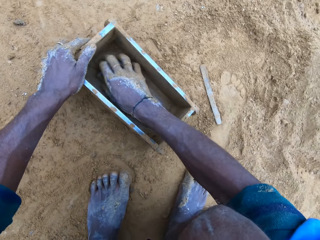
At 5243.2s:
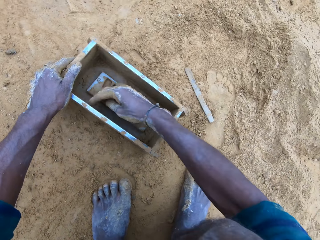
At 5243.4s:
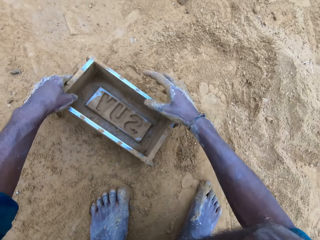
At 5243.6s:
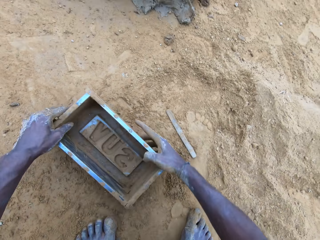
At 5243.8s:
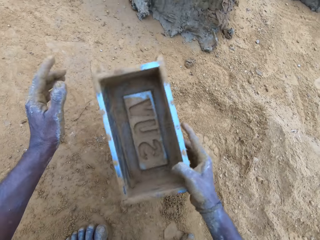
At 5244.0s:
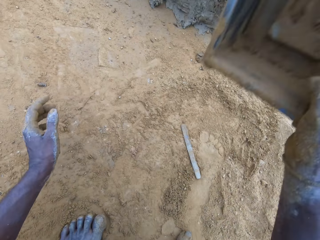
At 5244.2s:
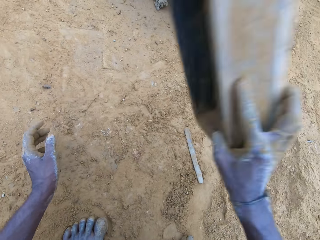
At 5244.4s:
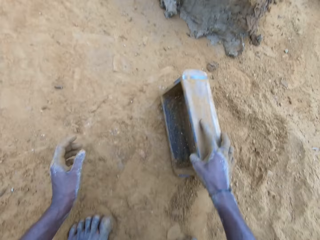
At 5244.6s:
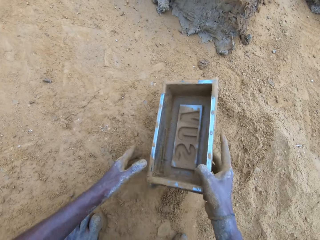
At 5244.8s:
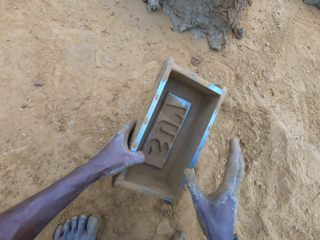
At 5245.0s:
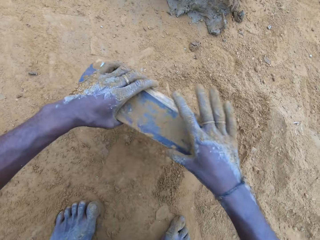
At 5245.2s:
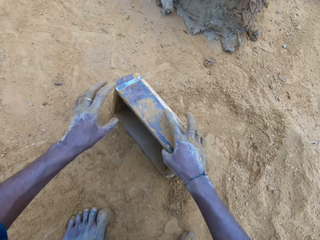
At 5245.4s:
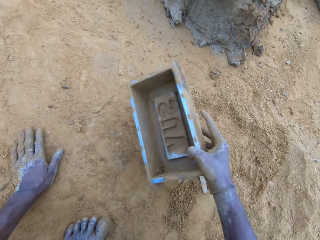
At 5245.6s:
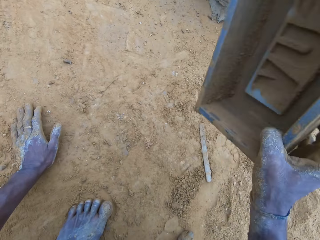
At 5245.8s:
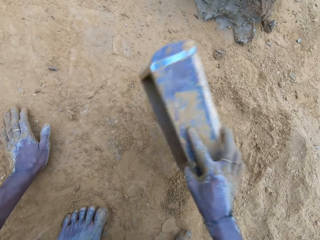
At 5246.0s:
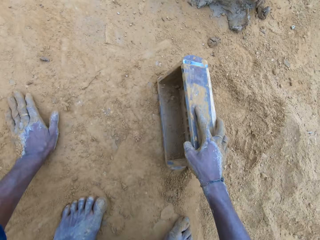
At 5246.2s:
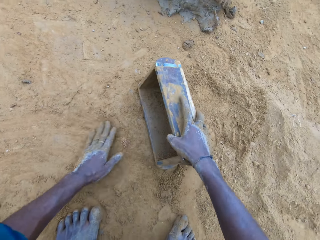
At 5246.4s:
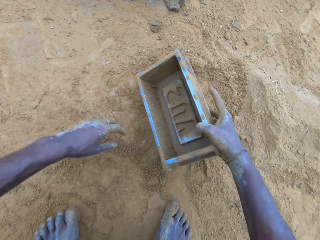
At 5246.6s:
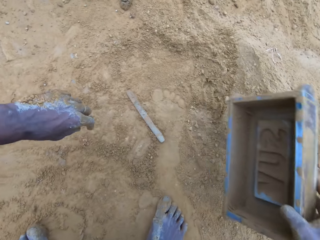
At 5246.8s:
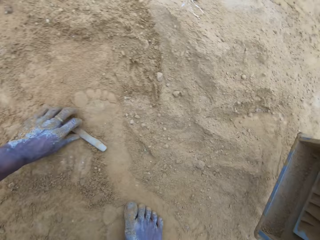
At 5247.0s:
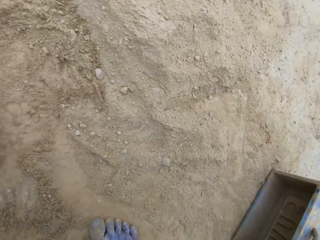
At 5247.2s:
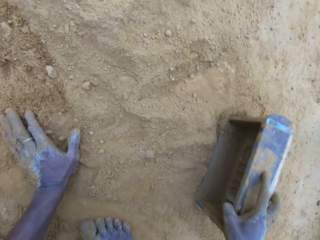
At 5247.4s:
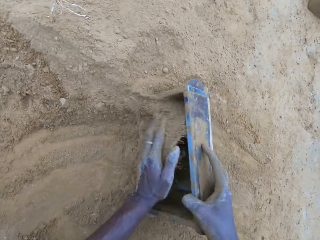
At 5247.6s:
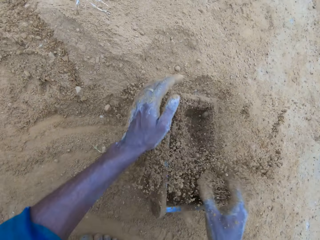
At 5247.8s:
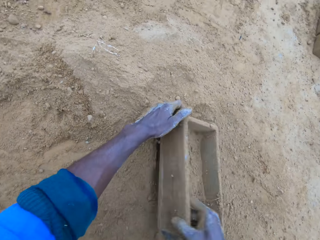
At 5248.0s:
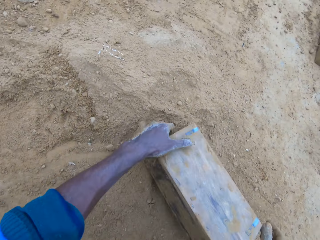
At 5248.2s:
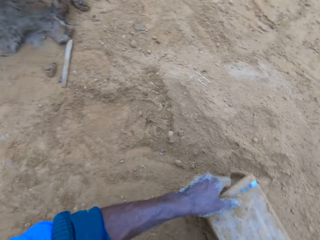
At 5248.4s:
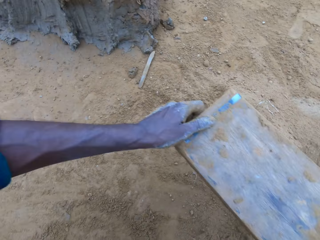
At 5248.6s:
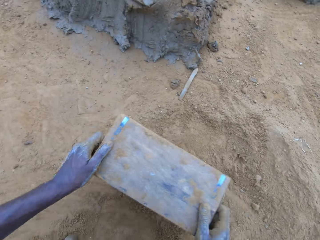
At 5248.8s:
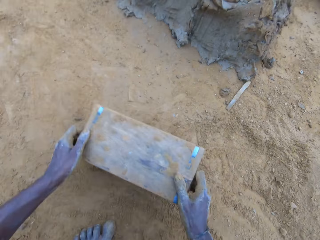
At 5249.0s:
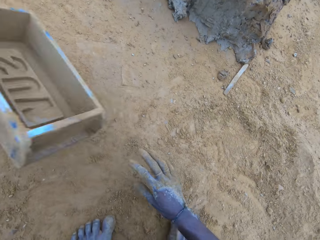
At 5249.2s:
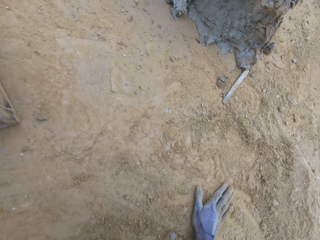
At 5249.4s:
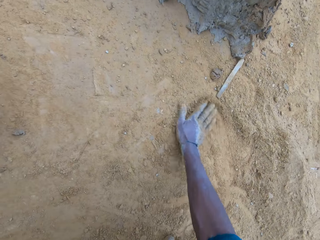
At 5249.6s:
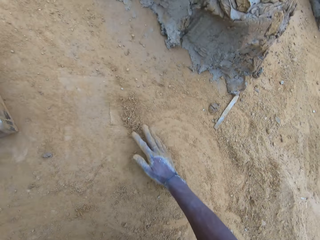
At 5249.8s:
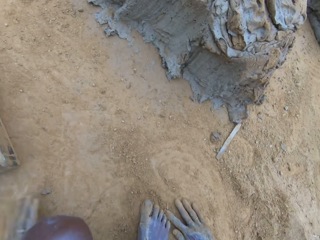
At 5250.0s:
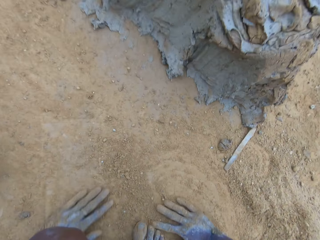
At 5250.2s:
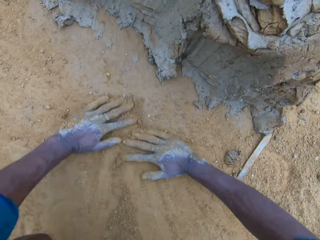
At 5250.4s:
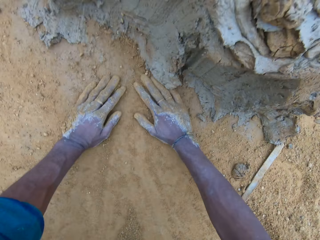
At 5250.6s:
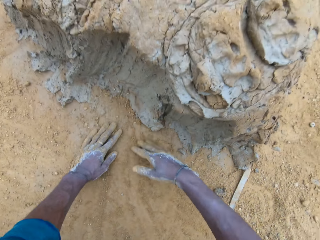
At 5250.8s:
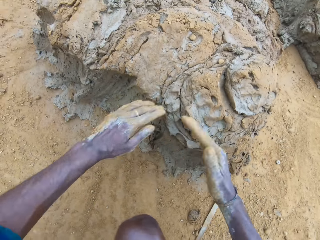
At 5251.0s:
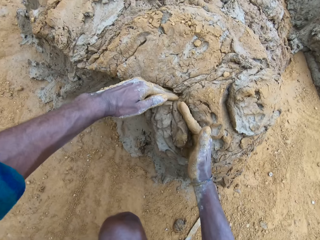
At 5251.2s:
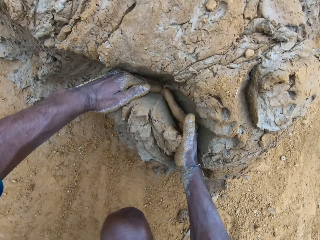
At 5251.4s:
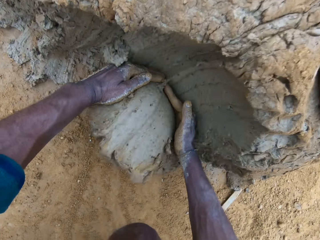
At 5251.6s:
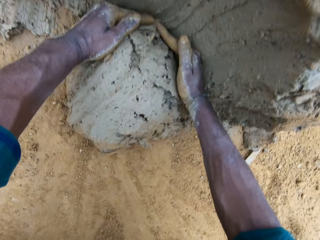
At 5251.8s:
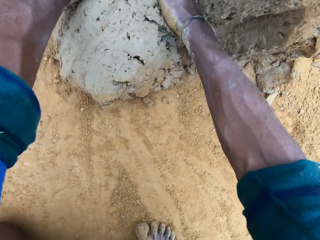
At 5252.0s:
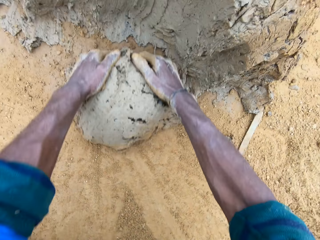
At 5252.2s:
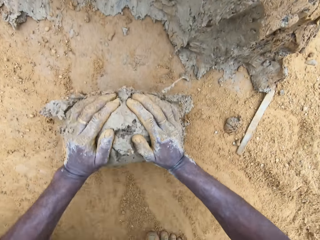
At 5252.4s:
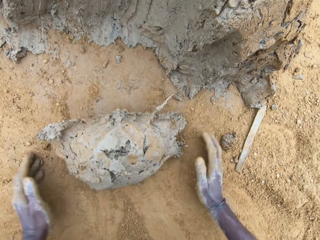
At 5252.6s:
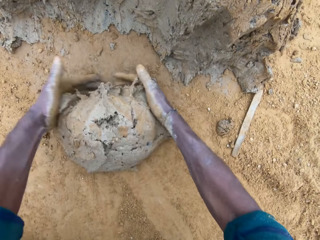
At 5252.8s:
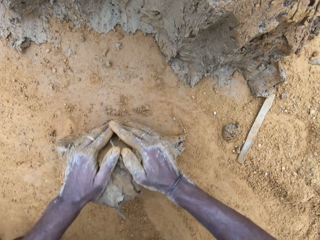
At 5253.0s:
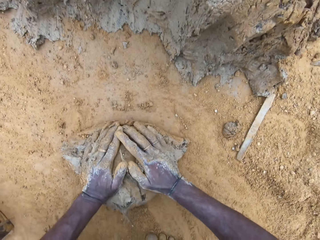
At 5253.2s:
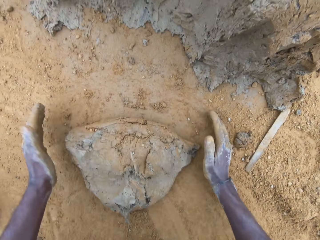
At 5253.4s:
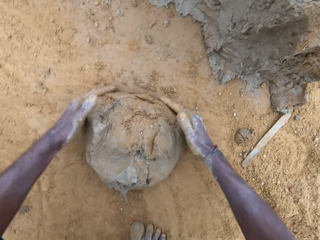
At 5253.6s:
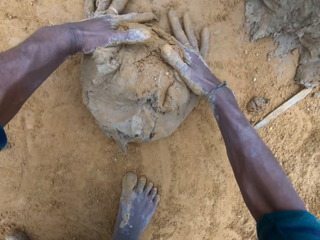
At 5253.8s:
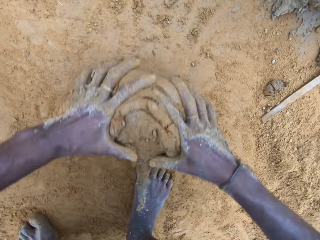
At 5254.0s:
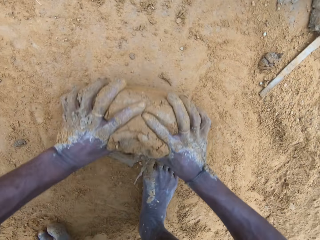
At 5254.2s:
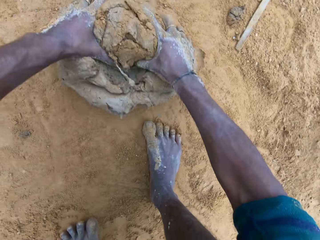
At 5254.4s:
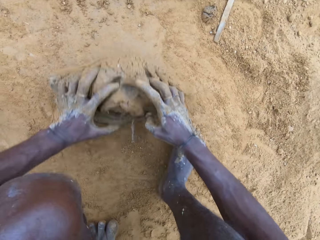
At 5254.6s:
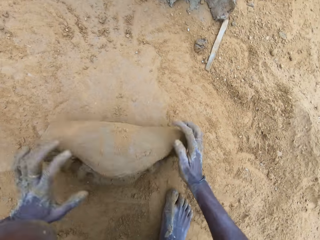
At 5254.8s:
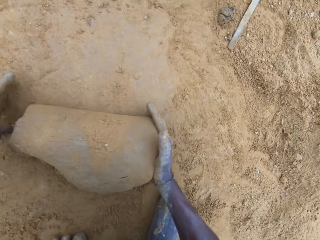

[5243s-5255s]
The camera wearer hits the brick mold or box on the ground. He tosses the metal away. He pours sand into the brick mold. He scoops some soil into the box. He pours the sand in the brick mold on the ground. He hits the brick mold on the ground. He puts the brick mold aside. He rubs his hands on the ground. He spreads soil on the ground. He cuts wet clay from the heap of wet clay with his hand. He scoops some mud. He rolls the wet clay on the ground.

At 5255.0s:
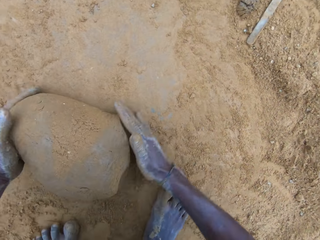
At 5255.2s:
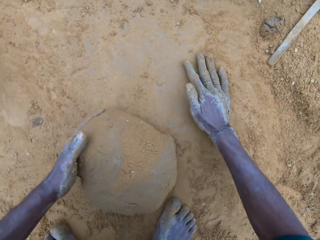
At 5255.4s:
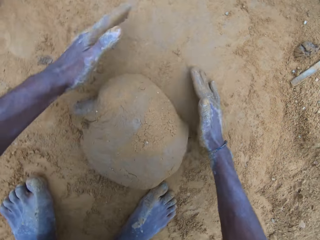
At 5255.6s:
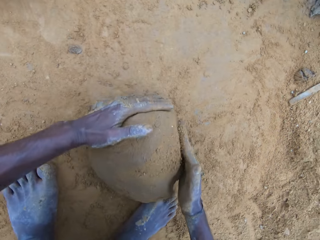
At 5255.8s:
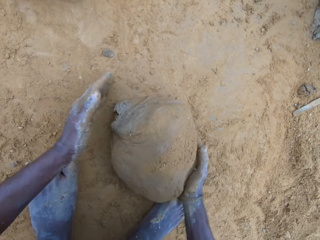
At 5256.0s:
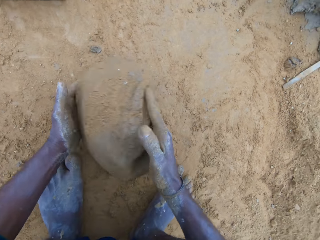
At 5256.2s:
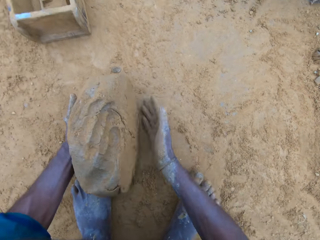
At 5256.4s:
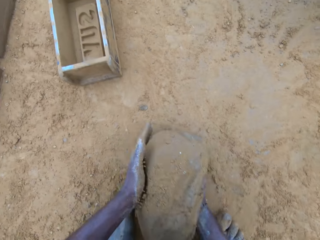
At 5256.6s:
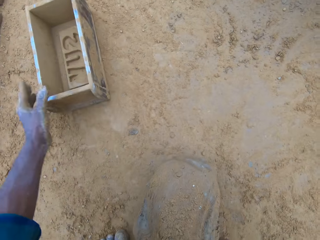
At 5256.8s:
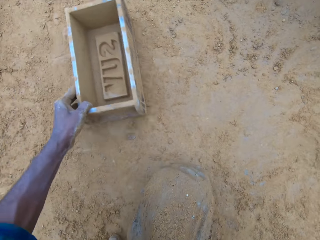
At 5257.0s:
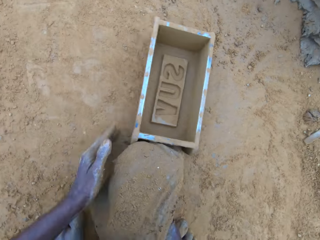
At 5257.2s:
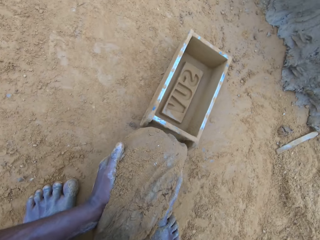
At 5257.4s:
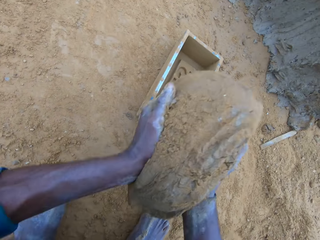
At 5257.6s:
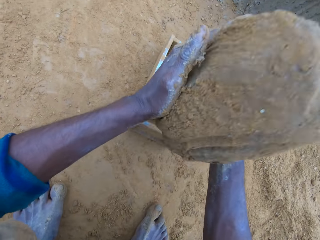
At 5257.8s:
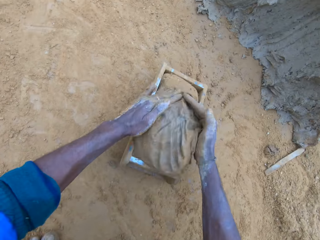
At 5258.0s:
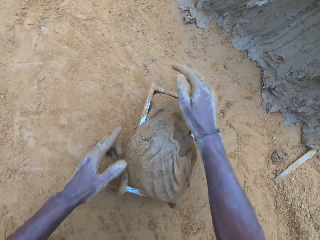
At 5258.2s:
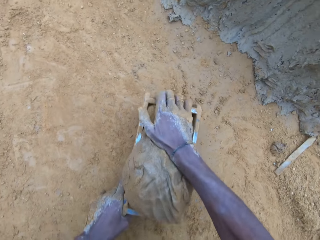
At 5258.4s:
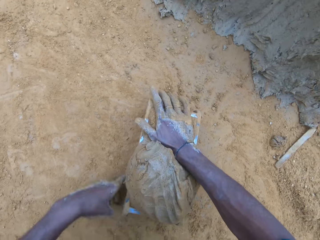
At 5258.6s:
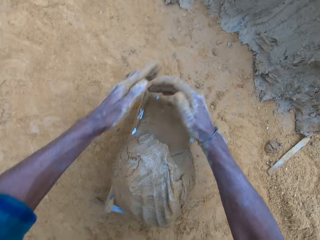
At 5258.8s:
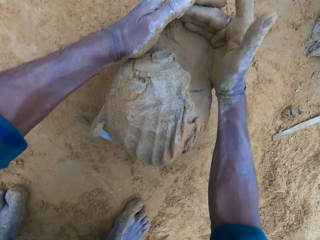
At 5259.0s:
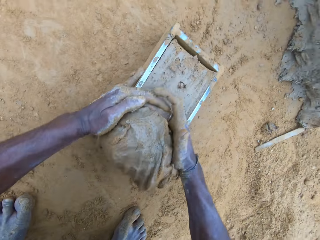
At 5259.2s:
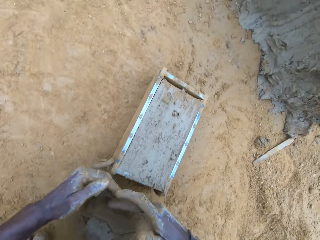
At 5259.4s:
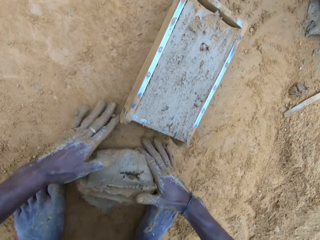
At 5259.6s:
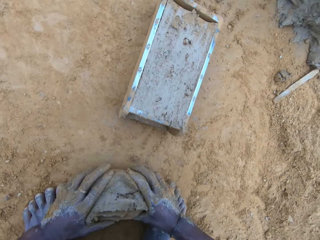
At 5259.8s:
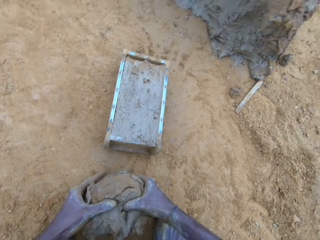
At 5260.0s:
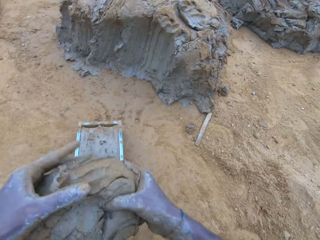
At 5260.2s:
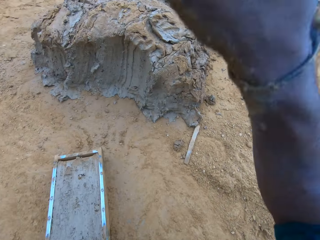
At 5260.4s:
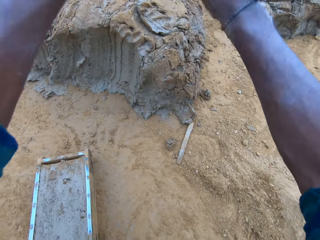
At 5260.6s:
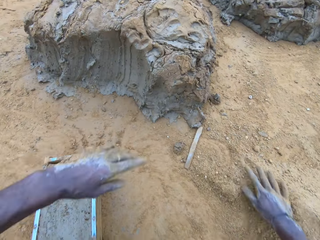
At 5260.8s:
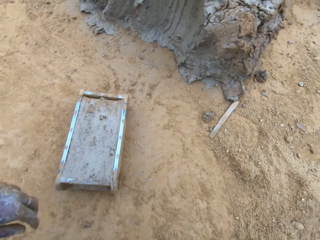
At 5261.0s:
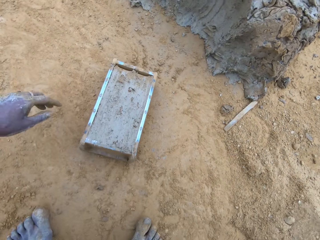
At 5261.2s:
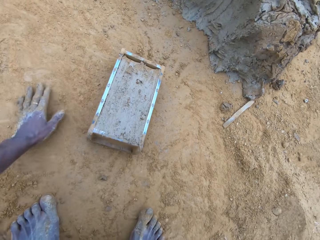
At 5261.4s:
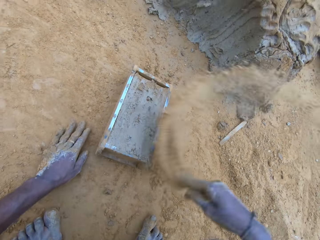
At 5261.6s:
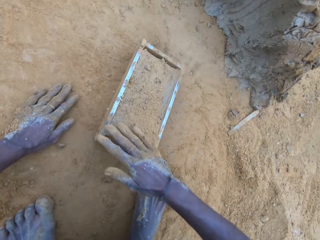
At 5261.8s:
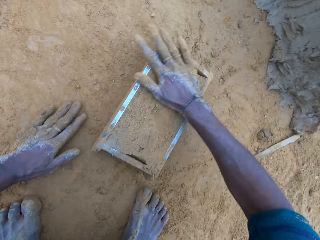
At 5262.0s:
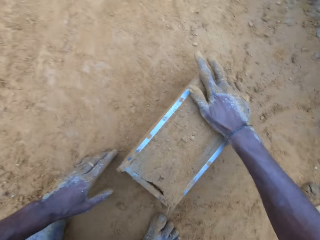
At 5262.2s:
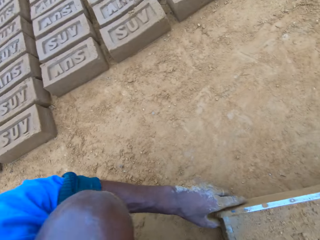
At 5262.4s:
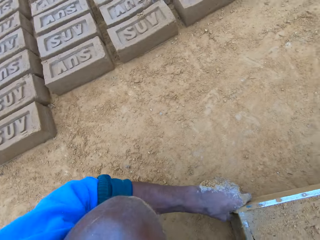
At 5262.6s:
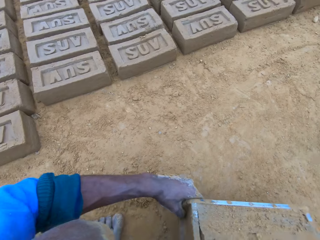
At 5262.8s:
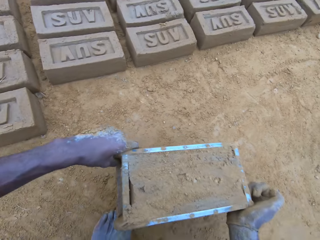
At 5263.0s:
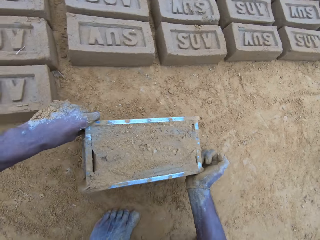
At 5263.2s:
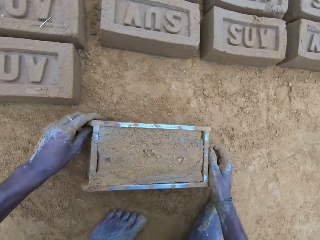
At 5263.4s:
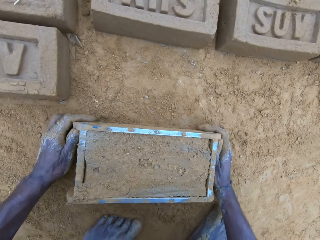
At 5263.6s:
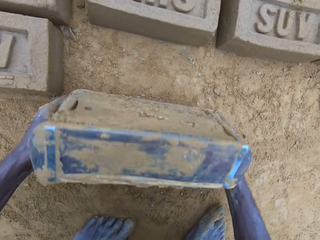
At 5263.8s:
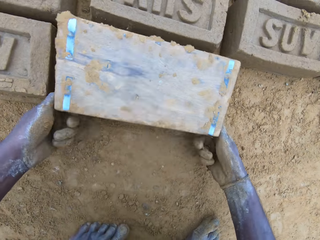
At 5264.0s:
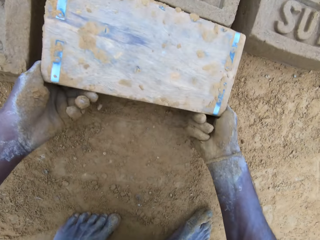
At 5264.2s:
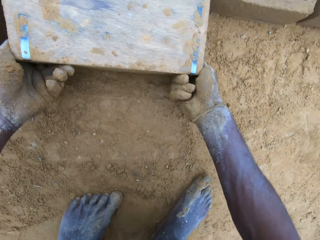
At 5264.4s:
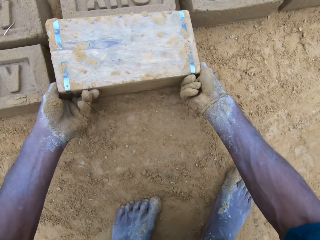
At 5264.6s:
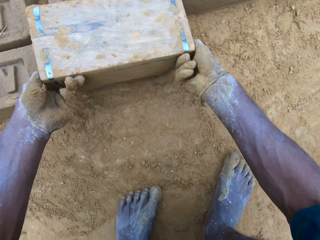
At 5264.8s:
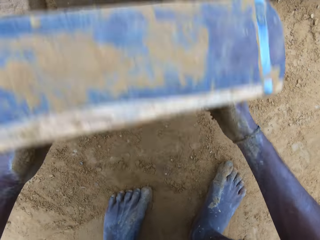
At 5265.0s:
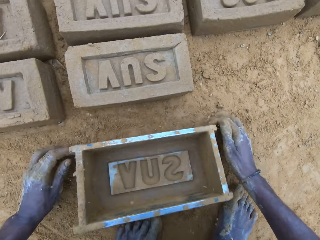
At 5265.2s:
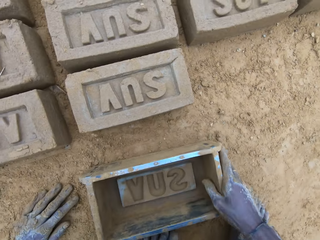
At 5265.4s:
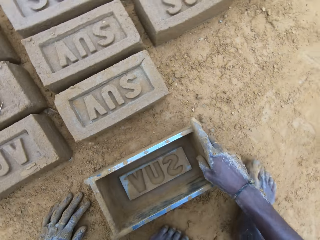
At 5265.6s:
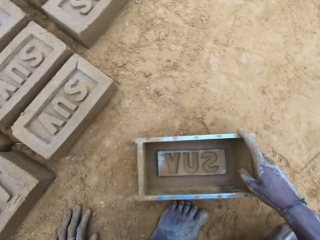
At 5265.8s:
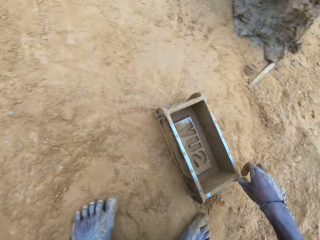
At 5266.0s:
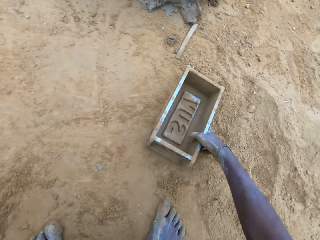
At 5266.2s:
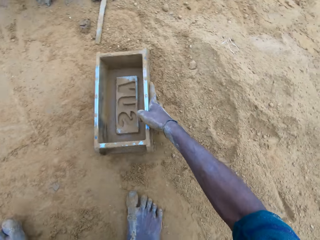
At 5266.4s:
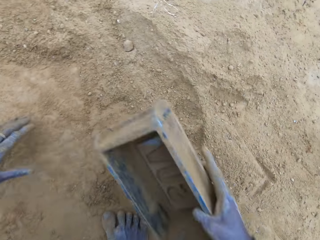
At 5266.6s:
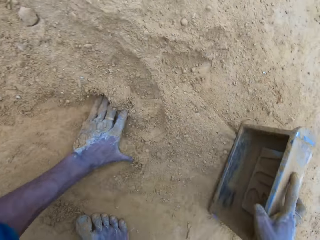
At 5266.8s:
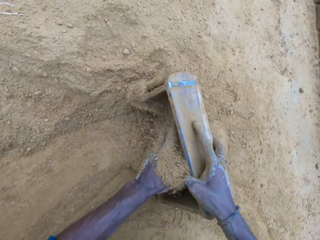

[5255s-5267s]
The camera wearer picks up the wet clay on the ground. They move the brick mold or box closer. They put the wet clay in the brick mold. They adjust the brick mold. They remove the excess wet clay in the brick mold. They pick up the excess wet clay on the ground. They throw the excess wet clay on the heap of wet clay. They pour sand on the wet clay in the brick mold. They move the brick mold. They pick up the box and put the box down. They turn over the wet clay in the brick mold on the ground. They remove the brick mold. They drag the brick mold on the ground.
